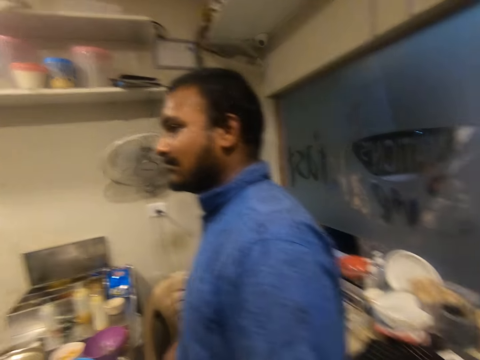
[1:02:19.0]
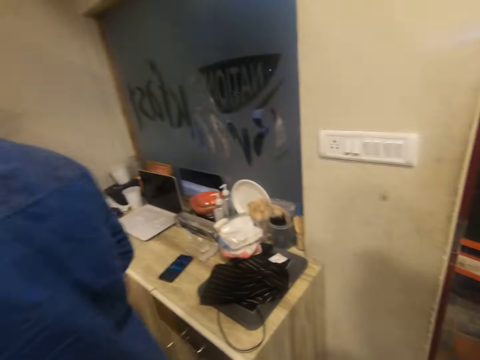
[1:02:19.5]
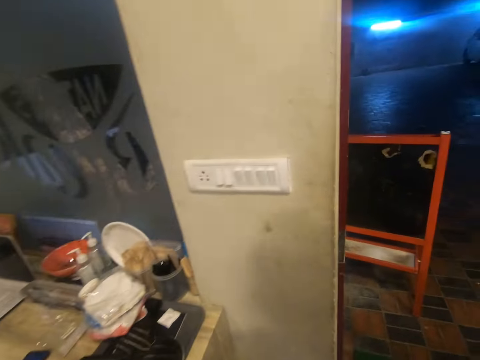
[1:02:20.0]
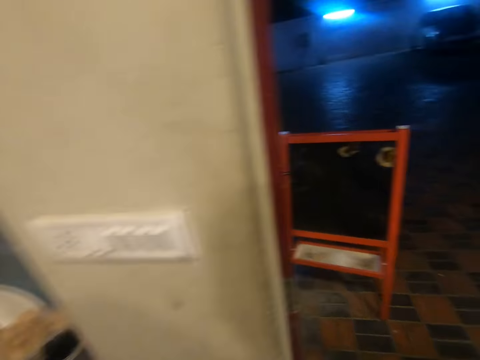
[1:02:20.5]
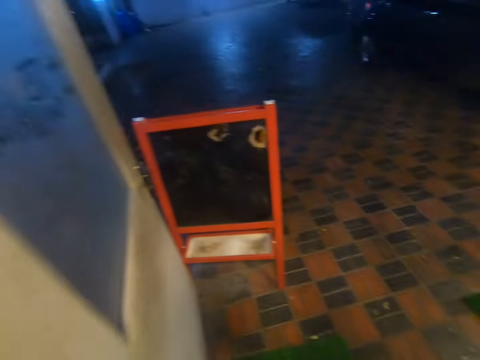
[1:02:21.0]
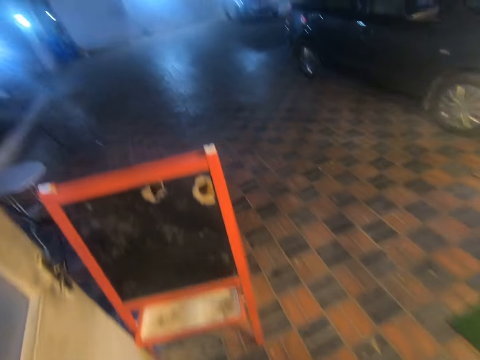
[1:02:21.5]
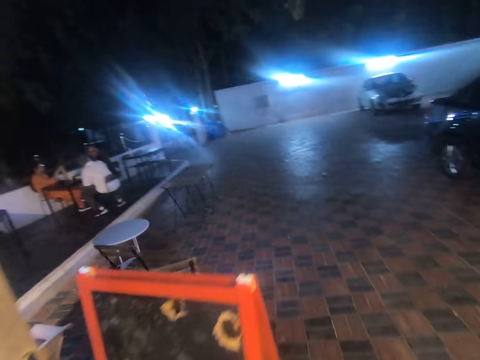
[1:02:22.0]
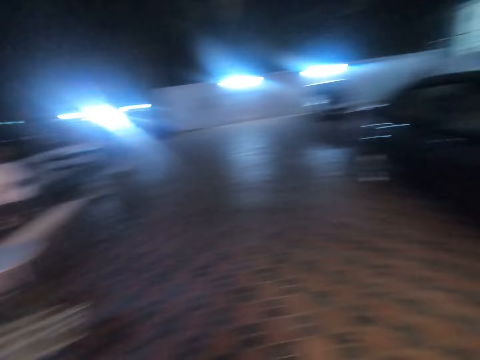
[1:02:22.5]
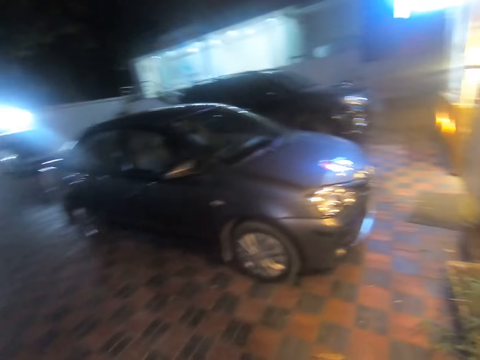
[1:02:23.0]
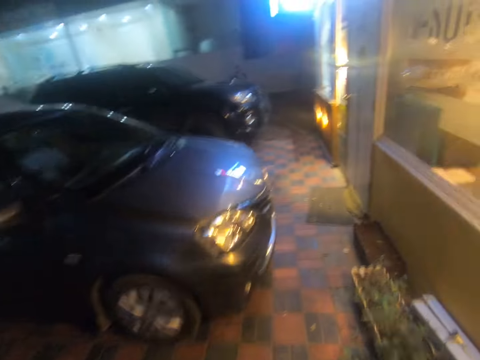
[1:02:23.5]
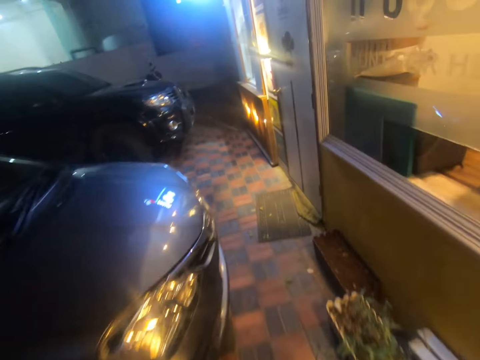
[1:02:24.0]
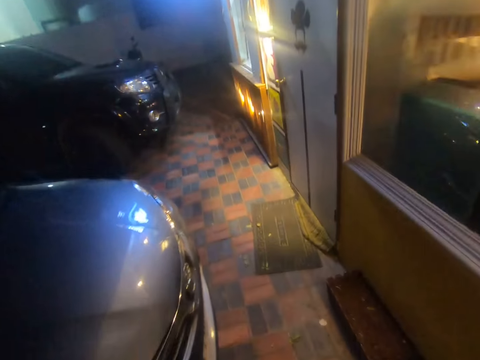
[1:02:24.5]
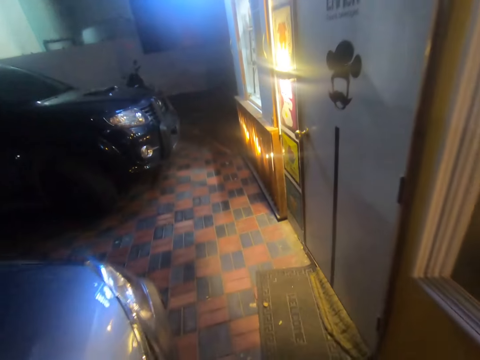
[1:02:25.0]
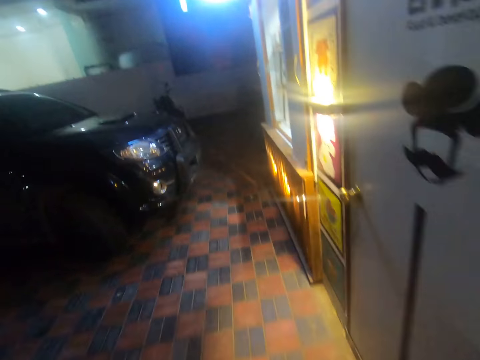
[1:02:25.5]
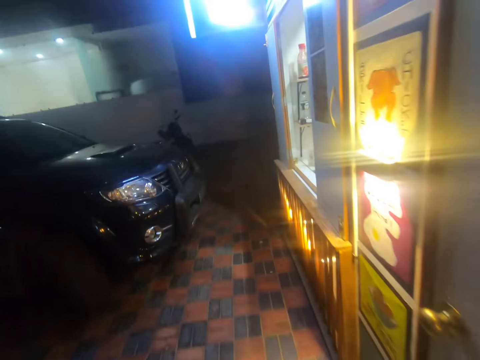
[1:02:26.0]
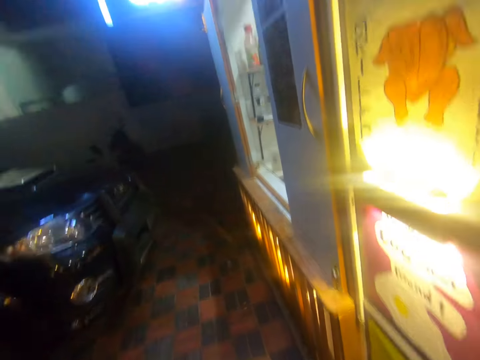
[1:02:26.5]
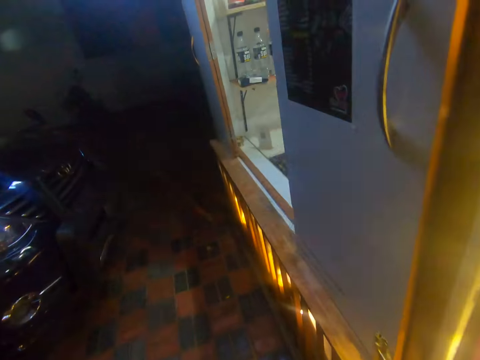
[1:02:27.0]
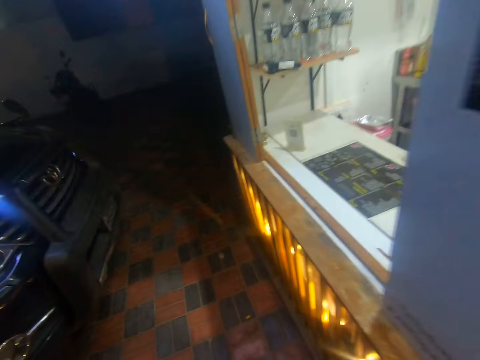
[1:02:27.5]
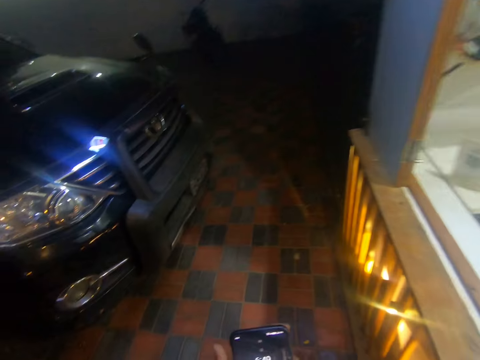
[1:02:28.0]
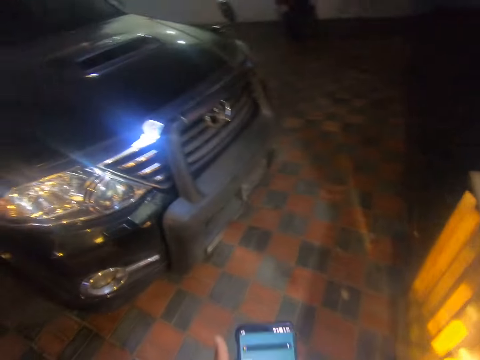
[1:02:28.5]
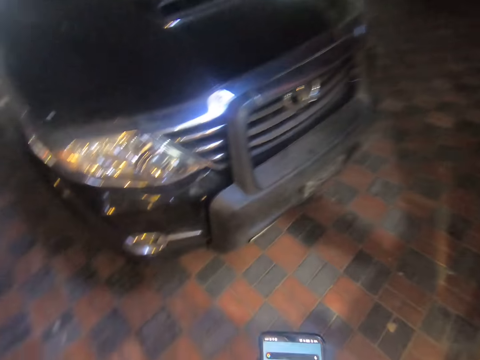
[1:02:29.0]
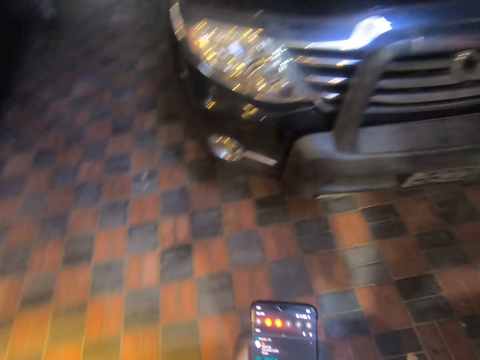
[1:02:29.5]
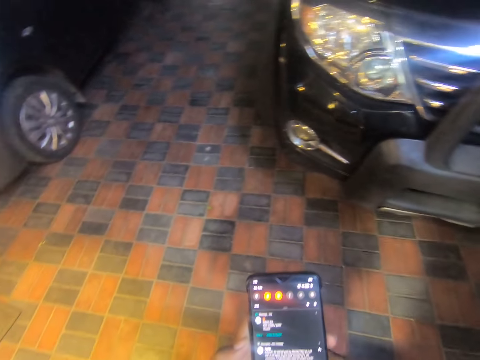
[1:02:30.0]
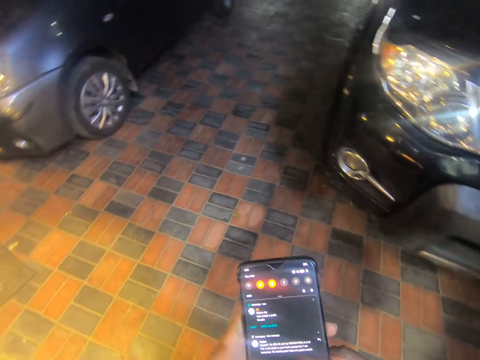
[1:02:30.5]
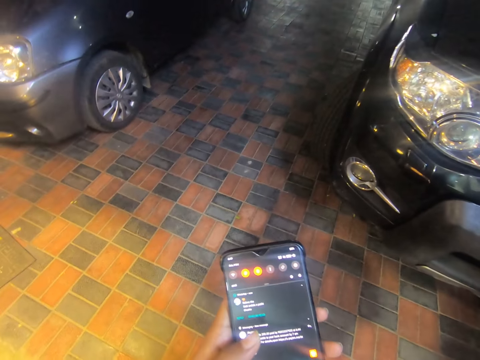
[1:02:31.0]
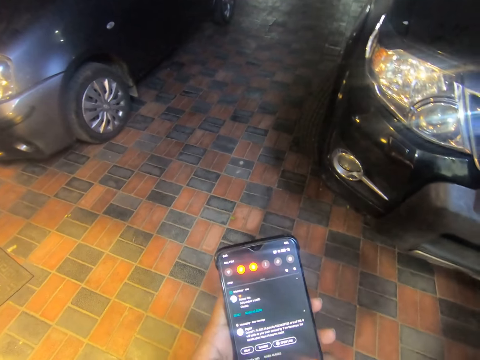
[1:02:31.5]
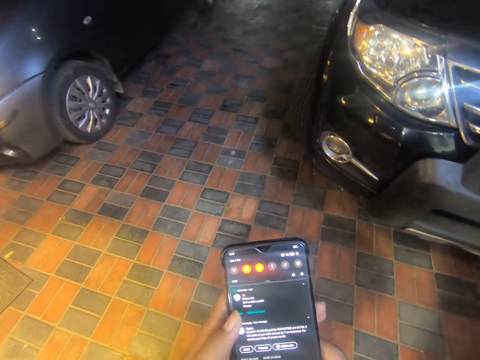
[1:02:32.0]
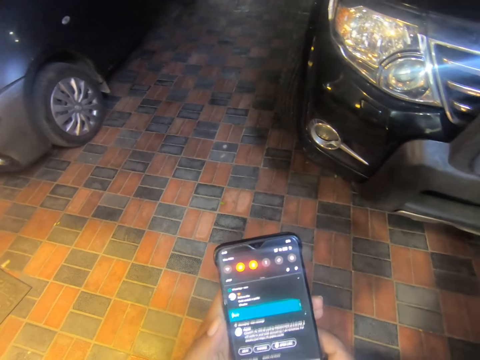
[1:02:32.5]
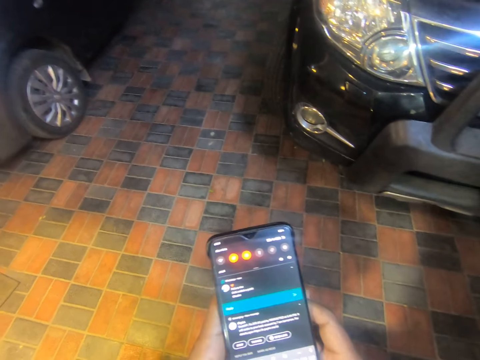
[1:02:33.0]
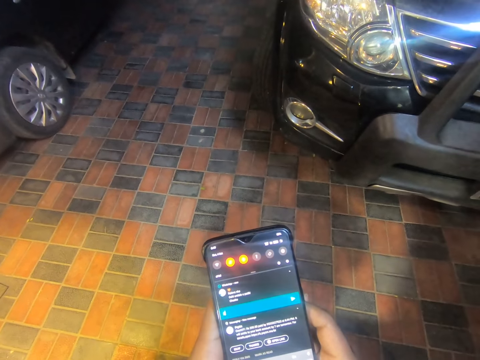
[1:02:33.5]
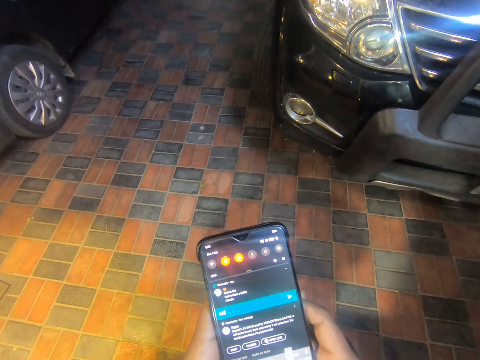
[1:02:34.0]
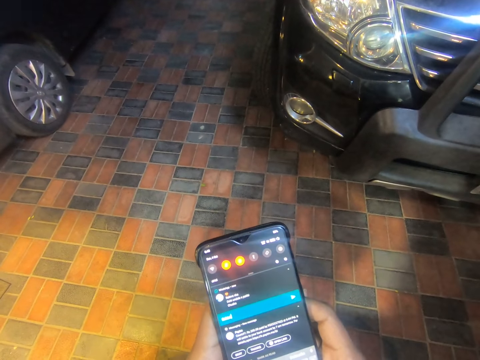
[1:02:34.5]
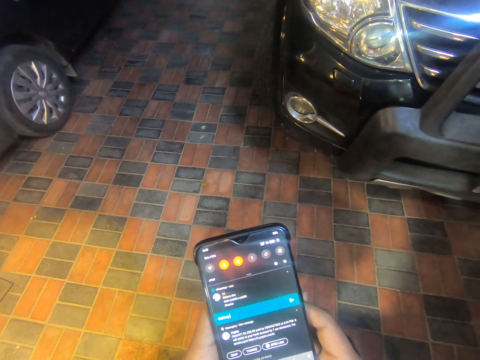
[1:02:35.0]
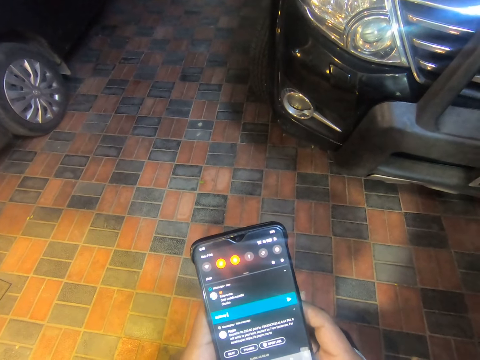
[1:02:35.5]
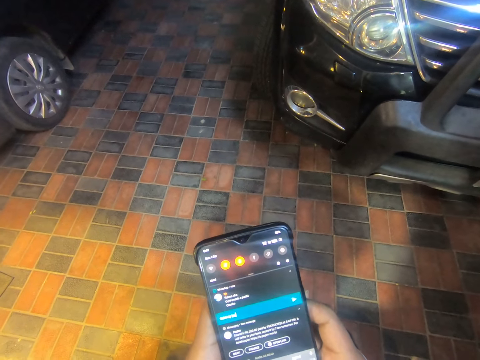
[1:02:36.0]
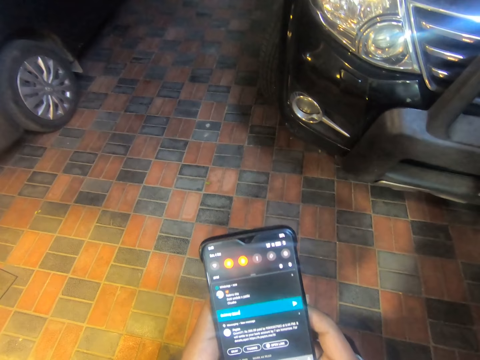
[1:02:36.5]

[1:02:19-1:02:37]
The camera wearer walks around. He operates the mobile phone with both hands. He leans on a wall. He operates his phone.

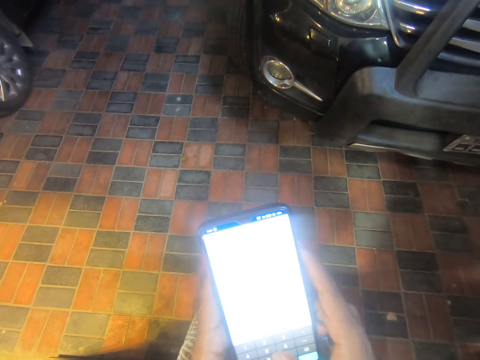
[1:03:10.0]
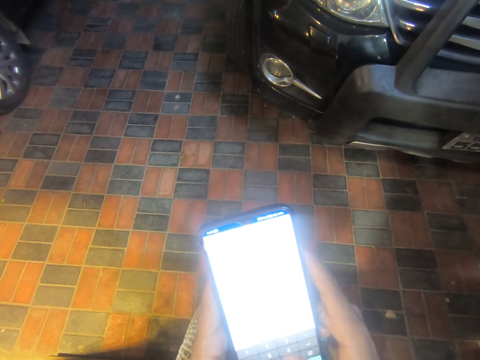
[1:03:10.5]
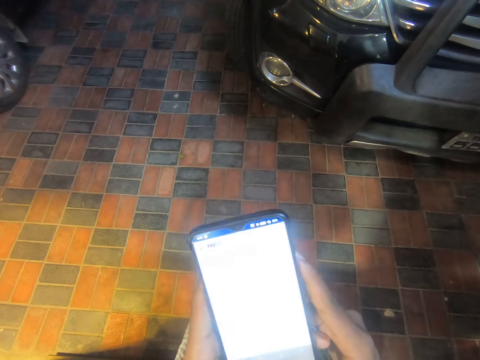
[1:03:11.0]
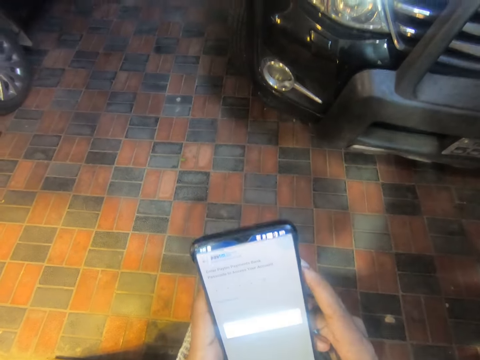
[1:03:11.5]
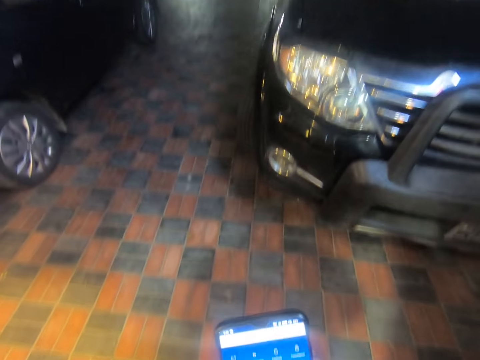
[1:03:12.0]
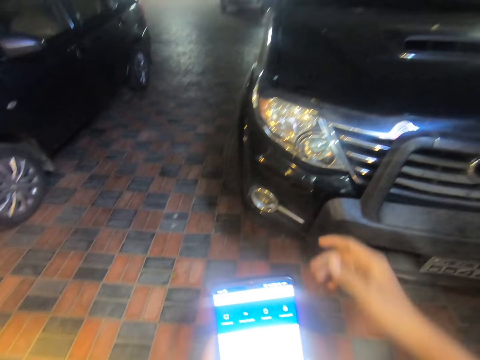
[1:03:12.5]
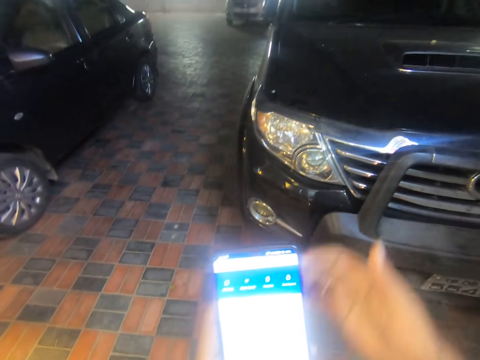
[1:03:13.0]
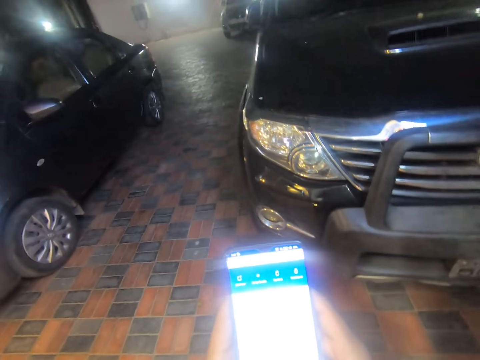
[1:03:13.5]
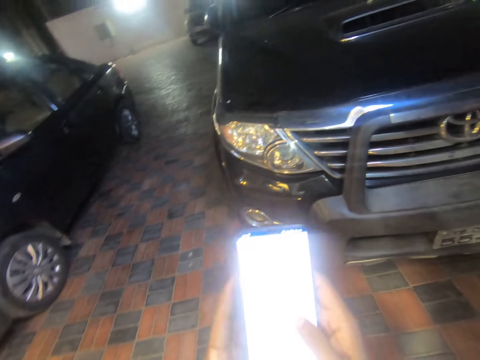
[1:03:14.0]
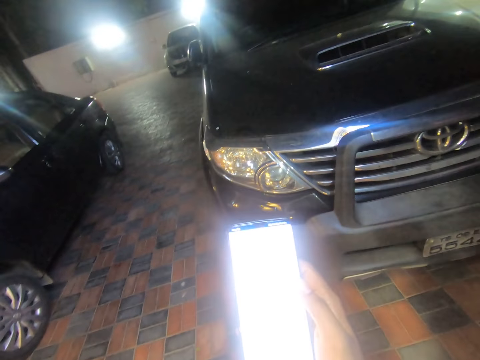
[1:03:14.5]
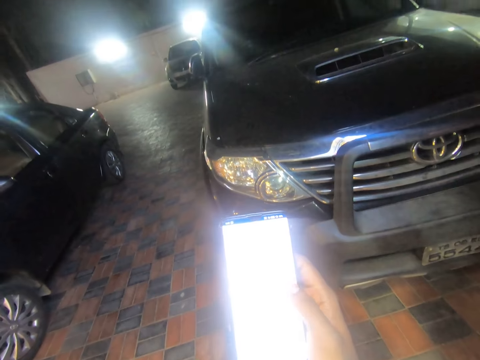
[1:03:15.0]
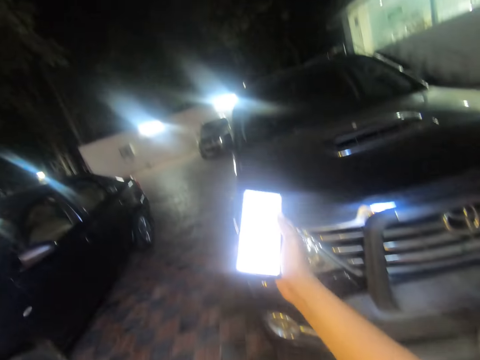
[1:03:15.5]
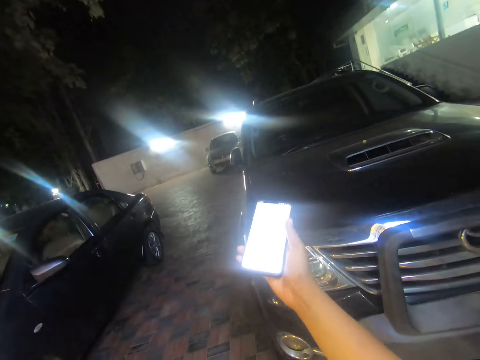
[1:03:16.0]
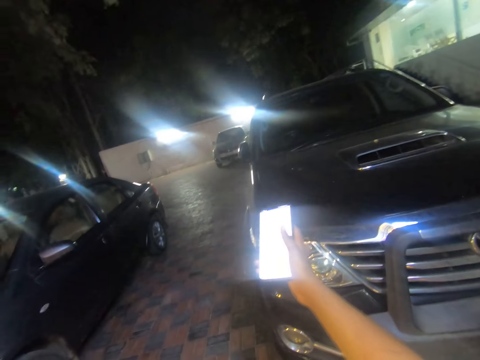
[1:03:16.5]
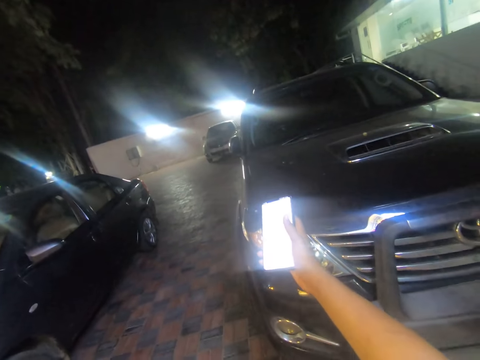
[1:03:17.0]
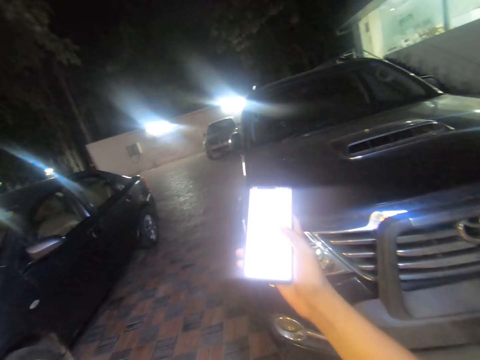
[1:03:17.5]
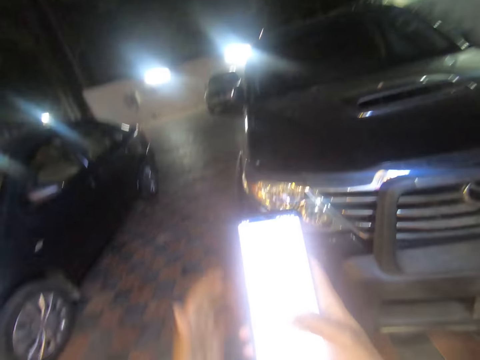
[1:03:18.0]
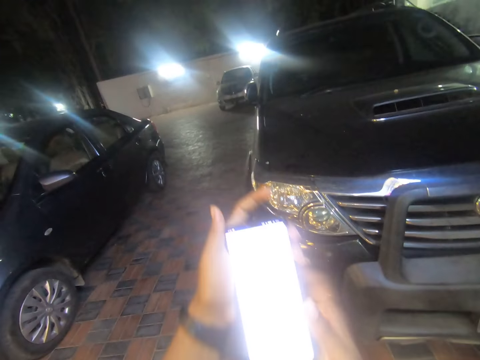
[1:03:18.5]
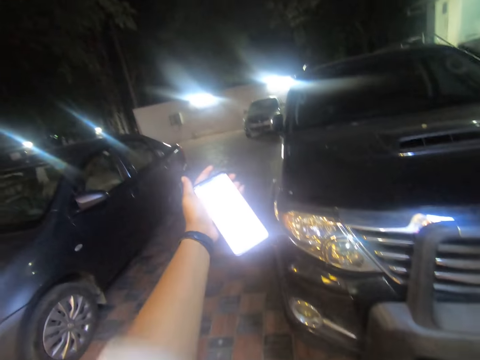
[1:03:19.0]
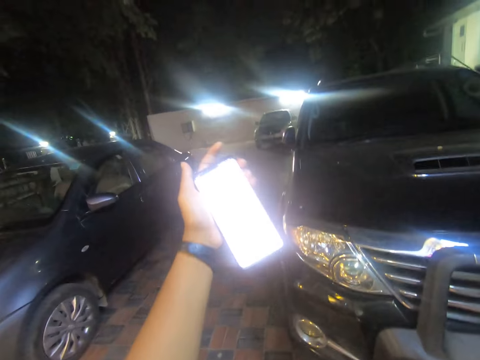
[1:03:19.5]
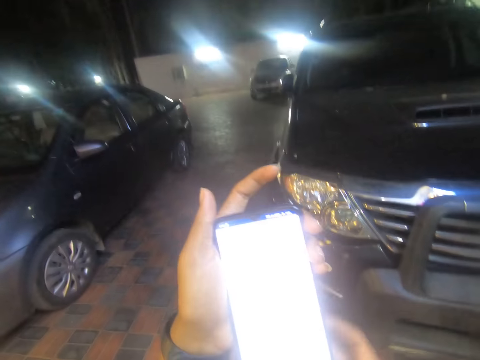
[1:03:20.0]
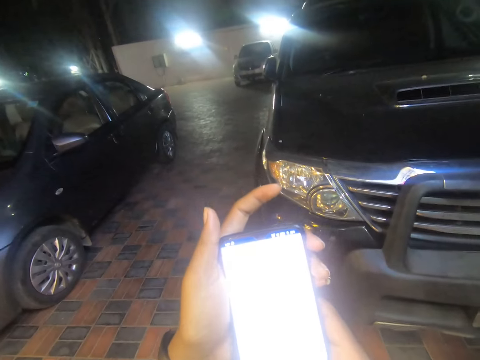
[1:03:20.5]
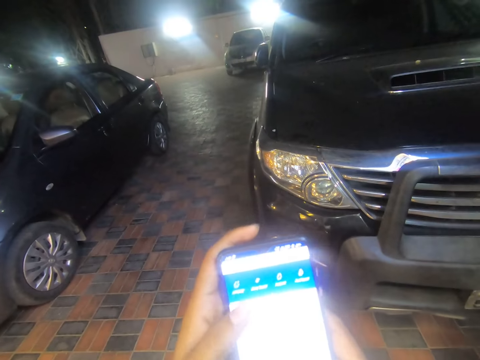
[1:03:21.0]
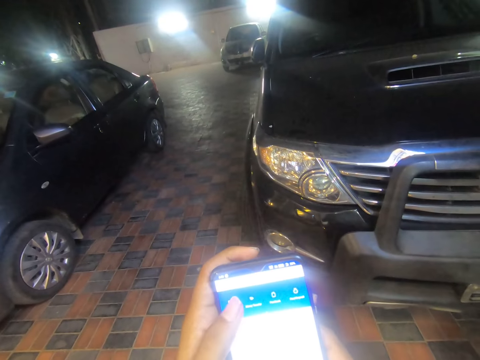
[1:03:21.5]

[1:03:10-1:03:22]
The camera wearer operates the mobile phone with their left hand. They stretch their right hand. They operate the mobile phone with their right hand. They point the phone to a car with their right hand. They stretch the hand. They operate the phone with their right hand. They pass the phone from their right hand to their left hand. They point the phone to the car with their left hand. They fold the sleeve of the shirt. They operate the phone with their hands.
